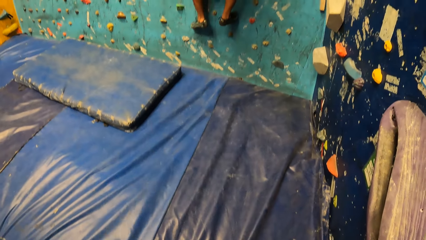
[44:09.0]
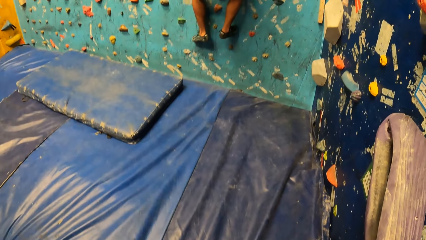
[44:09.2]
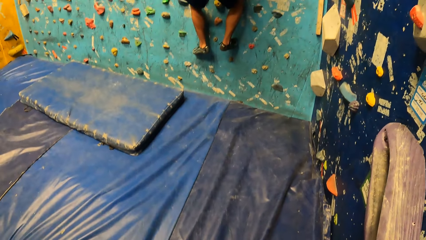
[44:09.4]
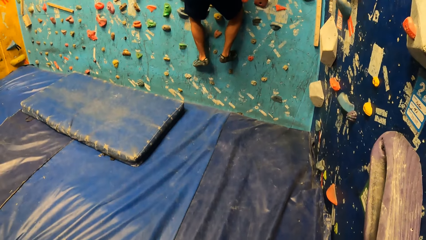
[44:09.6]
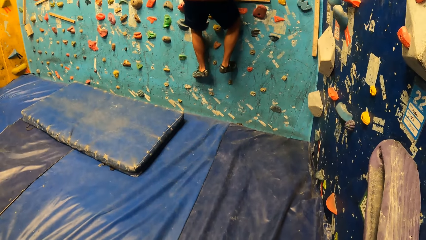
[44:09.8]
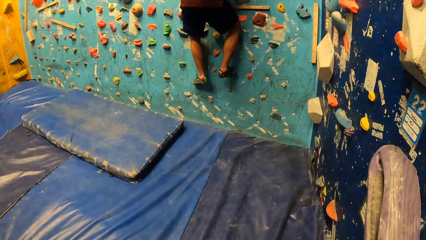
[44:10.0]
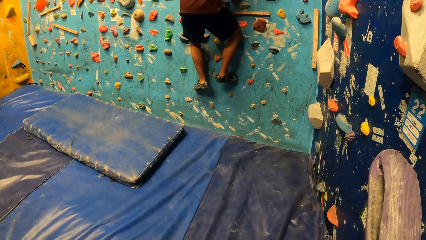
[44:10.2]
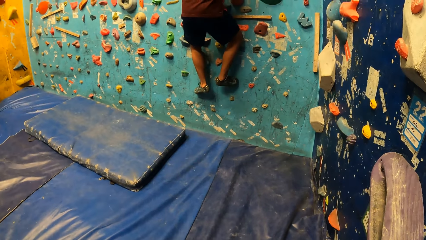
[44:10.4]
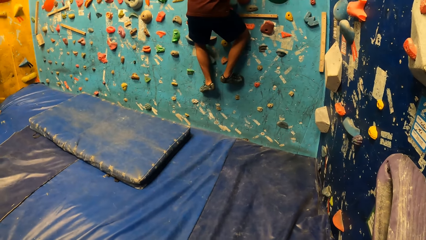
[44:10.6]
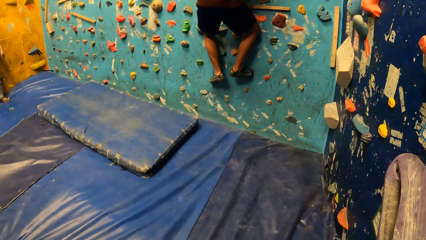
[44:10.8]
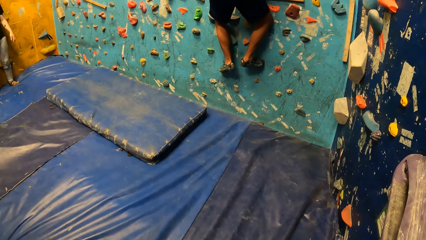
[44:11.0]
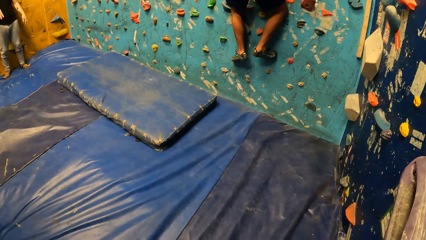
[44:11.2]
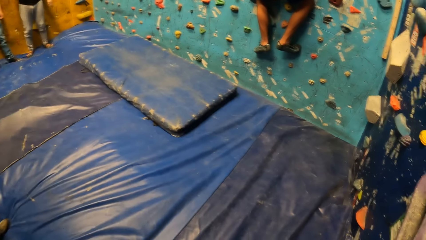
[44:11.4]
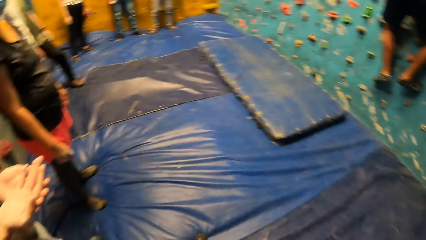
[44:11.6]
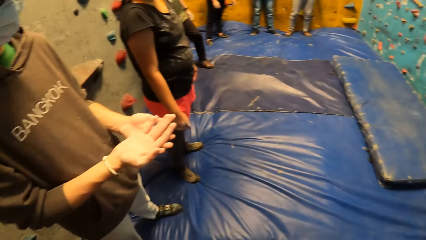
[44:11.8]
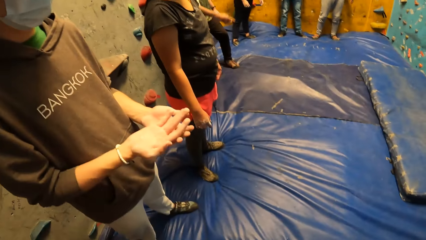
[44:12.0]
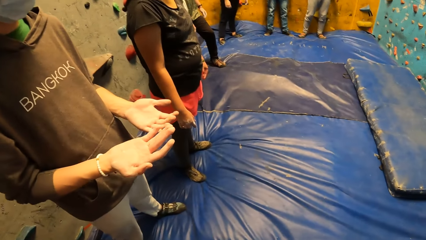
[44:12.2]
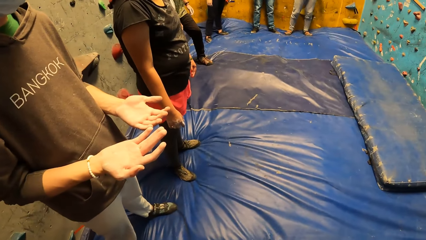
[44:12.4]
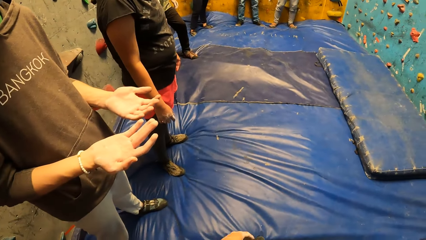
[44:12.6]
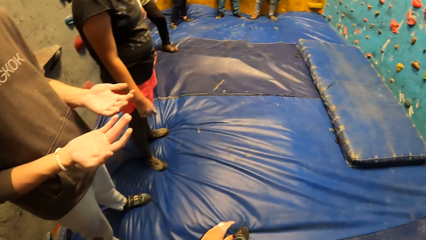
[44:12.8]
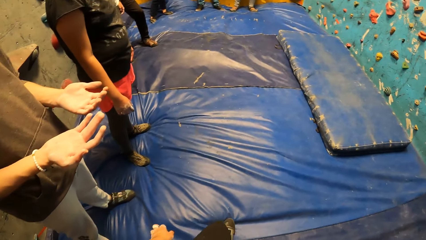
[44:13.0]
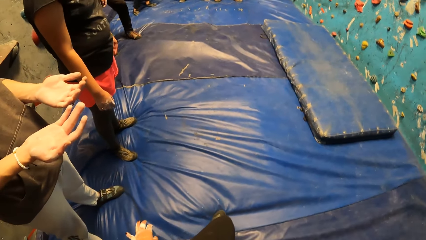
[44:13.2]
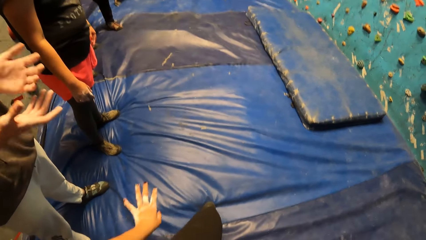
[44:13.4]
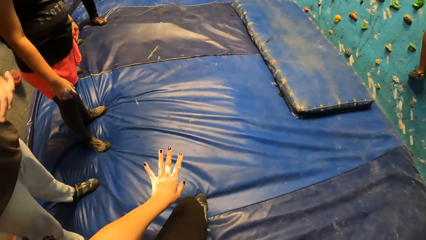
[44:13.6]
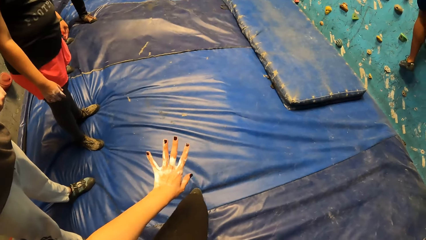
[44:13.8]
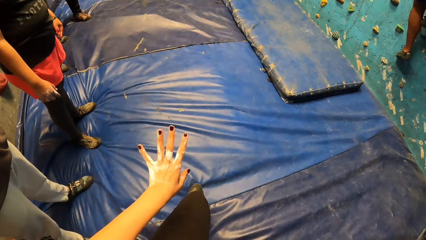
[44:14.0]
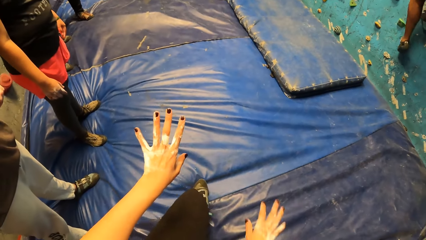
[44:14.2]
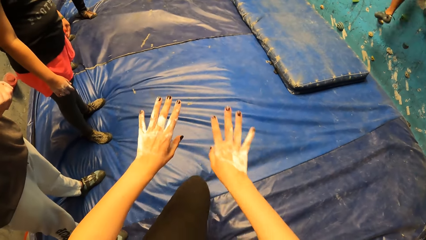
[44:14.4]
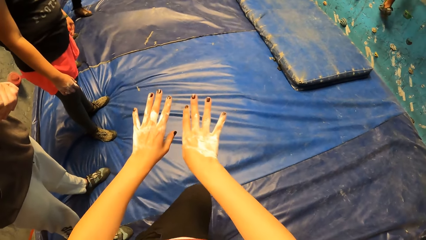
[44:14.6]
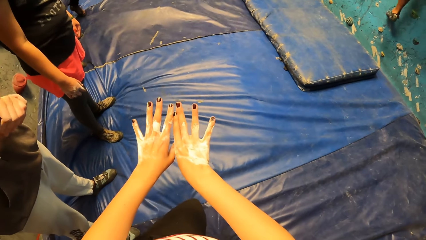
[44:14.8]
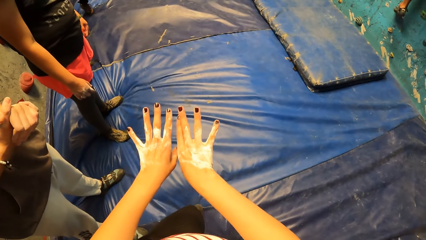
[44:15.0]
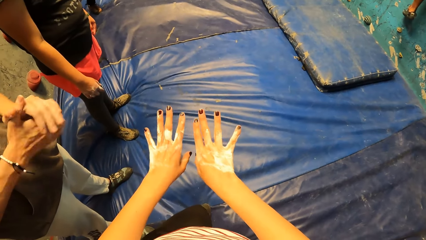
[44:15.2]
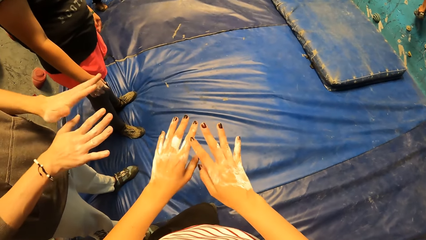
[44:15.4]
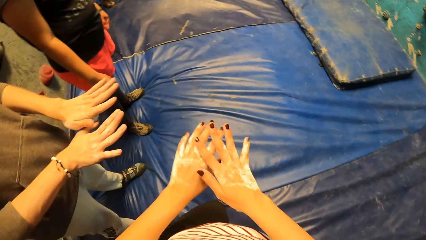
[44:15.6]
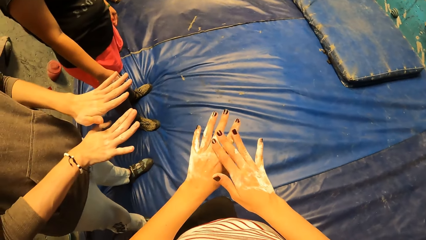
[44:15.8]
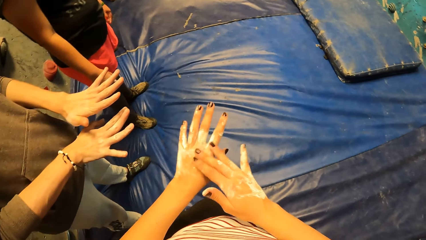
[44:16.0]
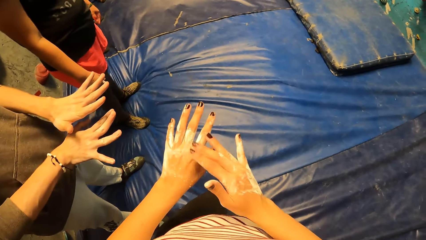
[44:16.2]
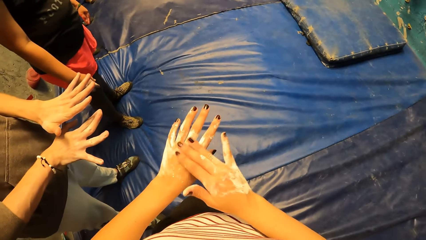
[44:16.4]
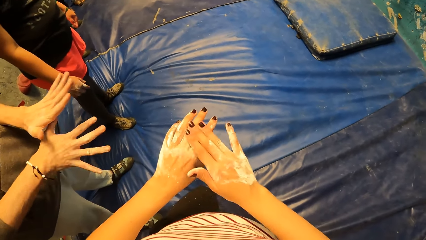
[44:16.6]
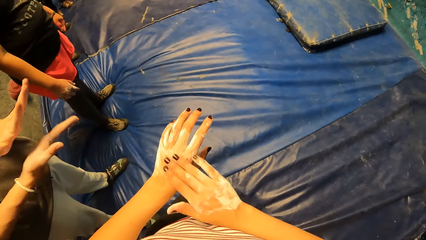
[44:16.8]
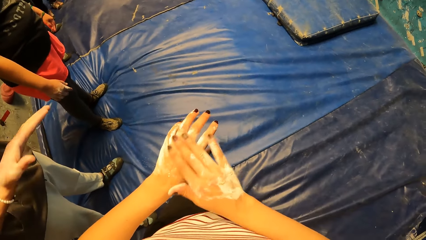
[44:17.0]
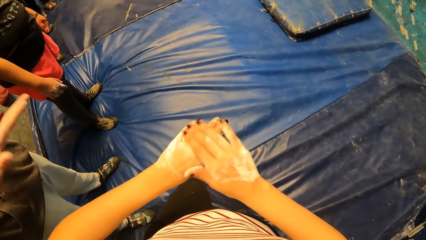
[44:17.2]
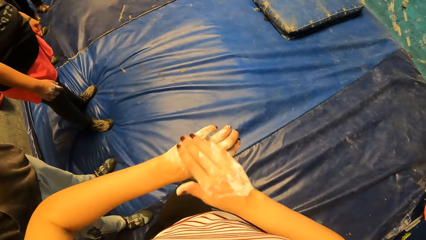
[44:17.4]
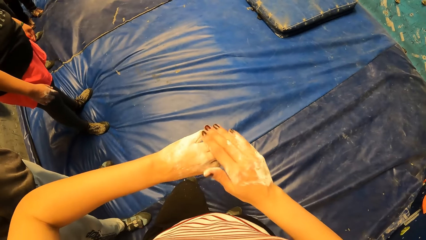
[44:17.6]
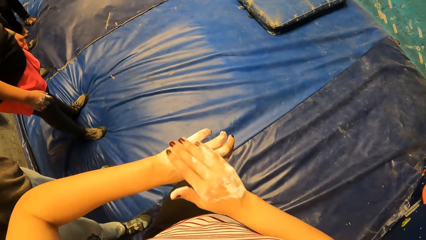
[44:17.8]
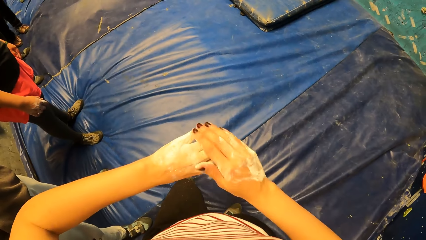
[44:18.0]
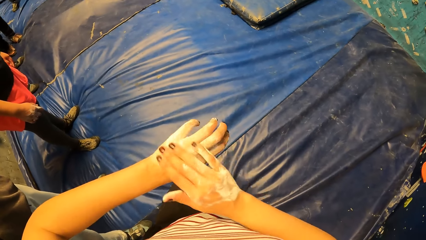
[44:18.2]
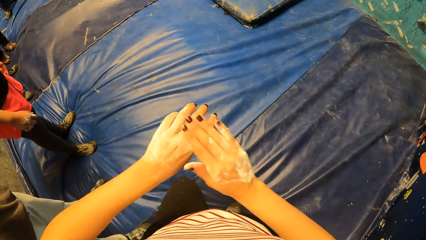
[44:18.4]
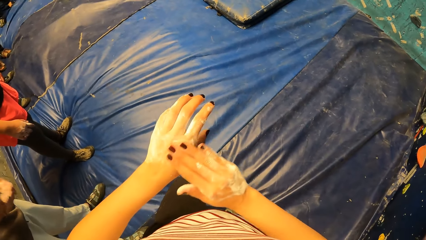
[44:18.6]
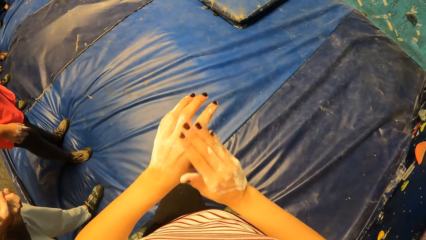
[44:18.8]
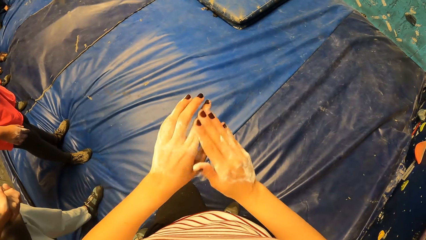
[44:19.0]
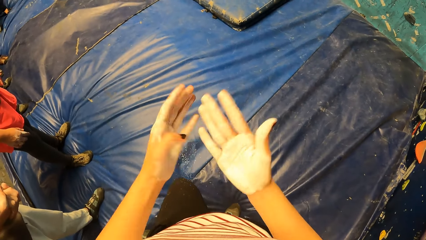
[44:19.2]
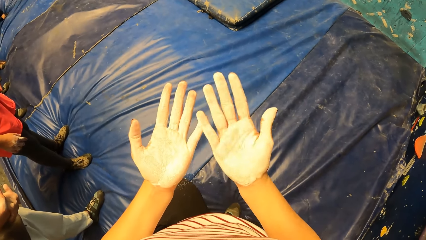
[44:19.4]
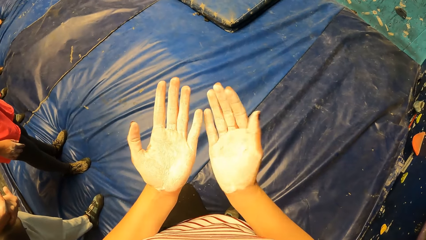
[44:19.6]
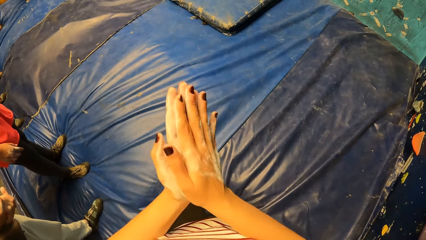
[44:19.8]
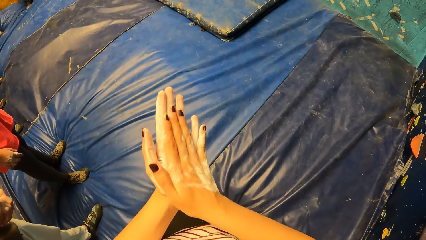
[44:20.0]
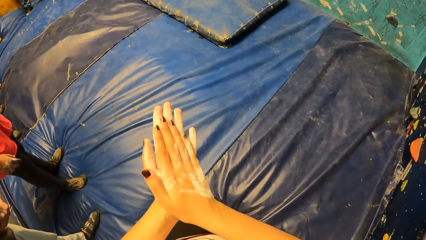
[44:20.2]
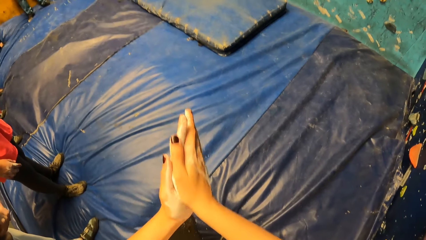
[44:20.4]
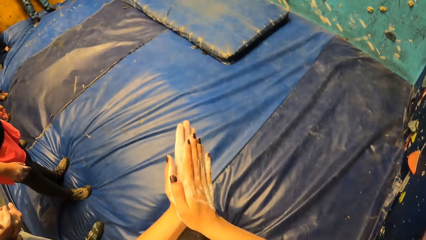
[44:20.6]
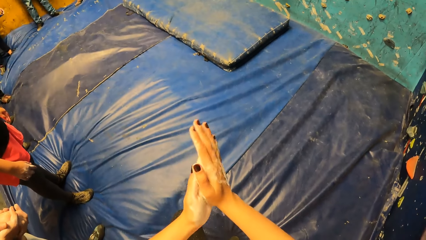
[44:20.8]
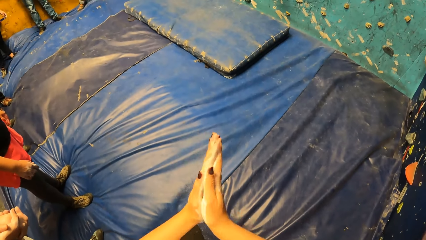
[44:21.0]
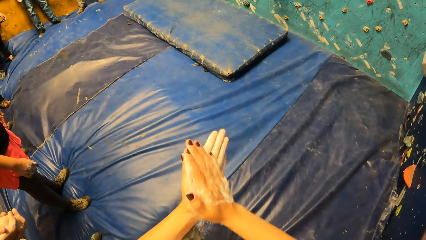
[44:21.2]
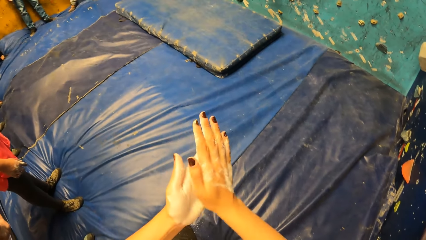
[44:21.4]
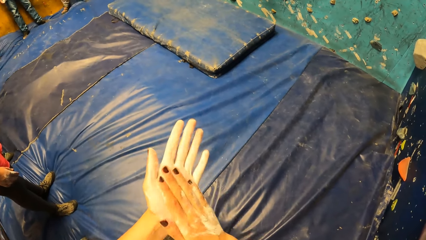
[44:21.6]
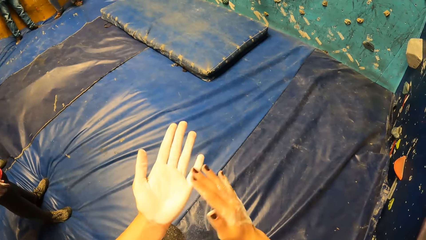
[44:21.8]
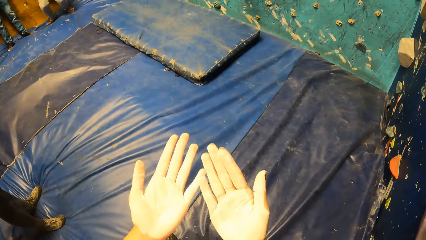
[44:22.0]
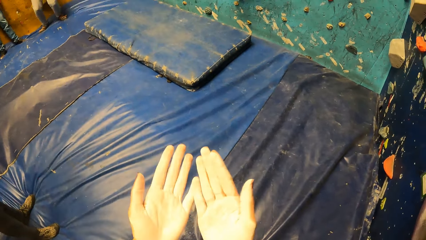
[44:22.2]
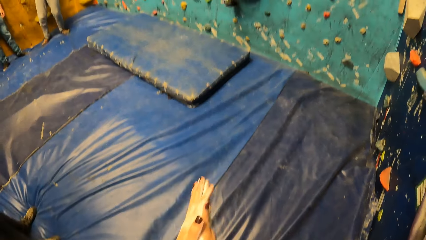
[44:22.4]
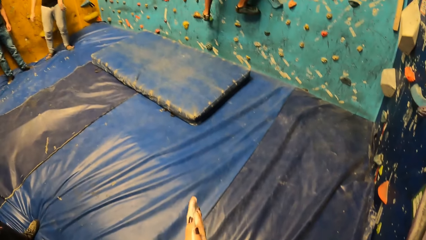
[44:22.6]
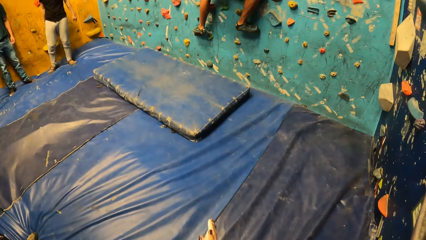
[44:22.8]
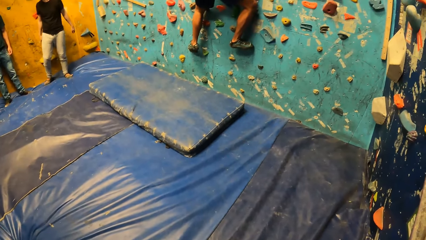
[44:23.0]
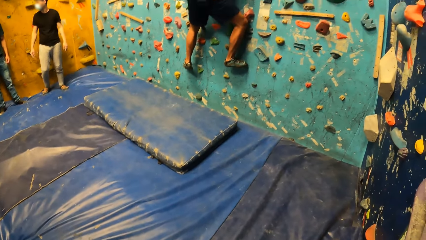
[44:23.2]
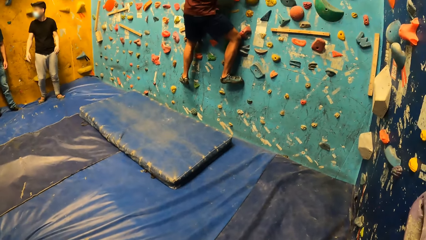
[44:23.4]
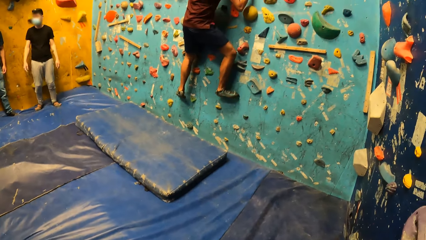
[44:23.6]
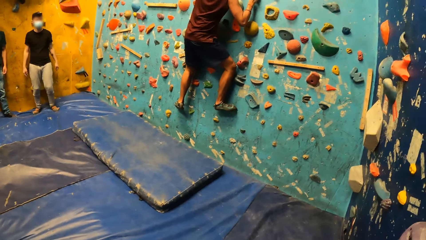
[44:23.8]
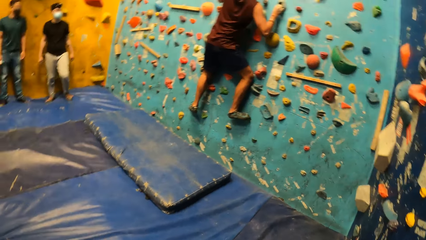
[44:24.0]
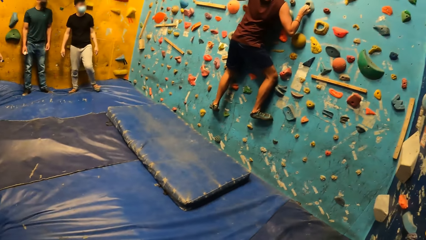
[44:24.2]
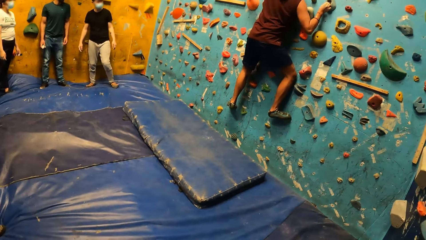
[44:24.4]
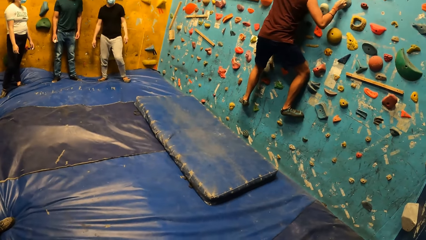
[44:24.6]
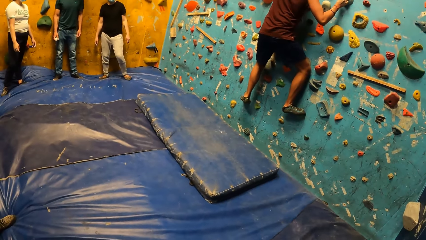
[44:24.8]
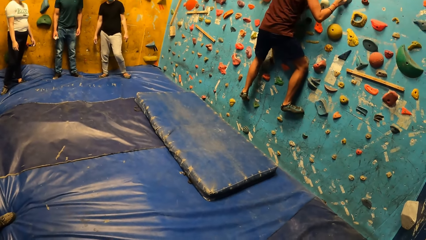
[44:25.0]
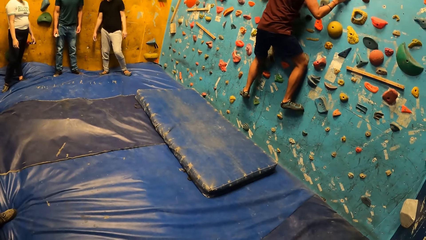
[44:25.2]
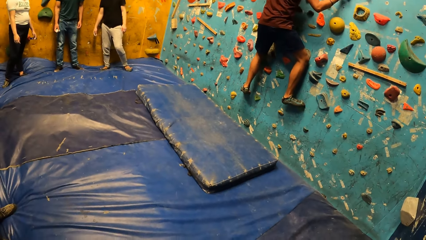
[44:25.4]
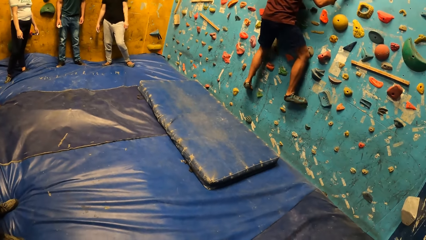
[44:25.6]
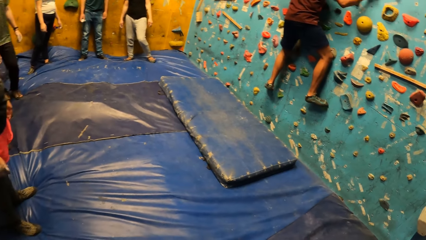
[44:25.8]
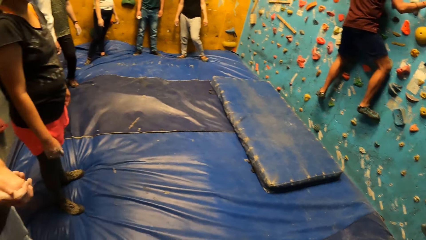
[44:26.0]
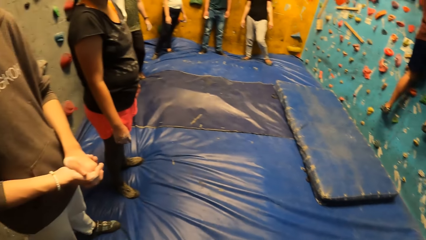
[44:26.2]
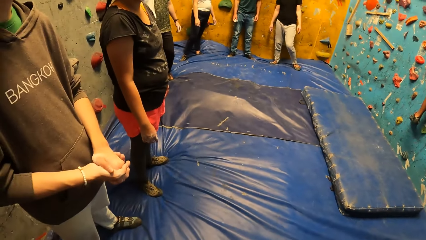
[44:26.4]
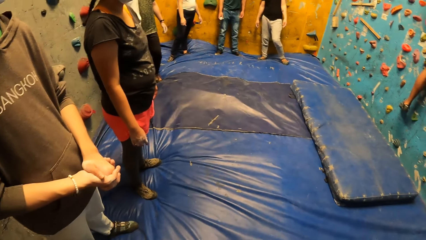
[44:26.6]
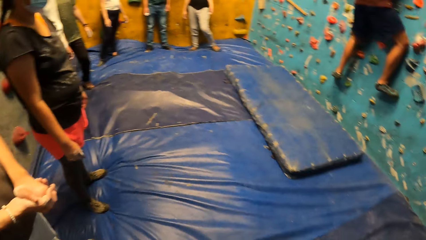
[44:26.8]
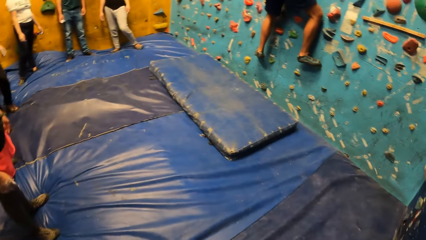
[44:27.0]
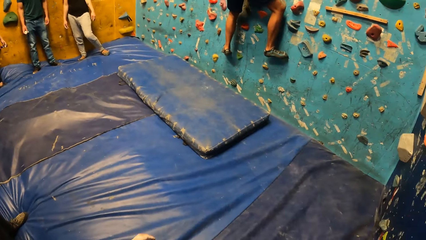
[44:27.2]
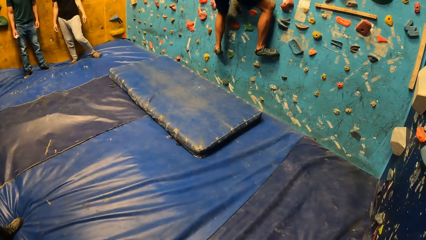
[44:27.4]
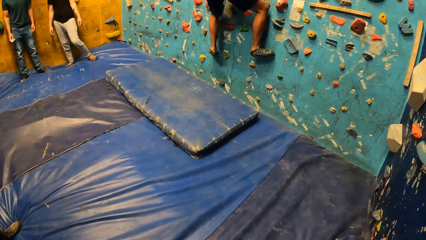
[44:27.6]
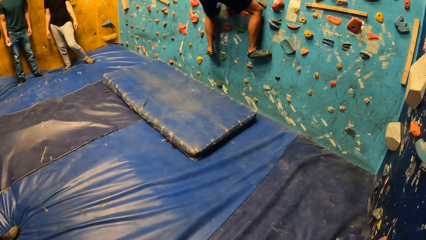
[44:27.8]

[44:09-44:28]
The camera wearer looks at her hands. She rubs her left hand with her right hand. She rubs both hands. She looks at her hands.
